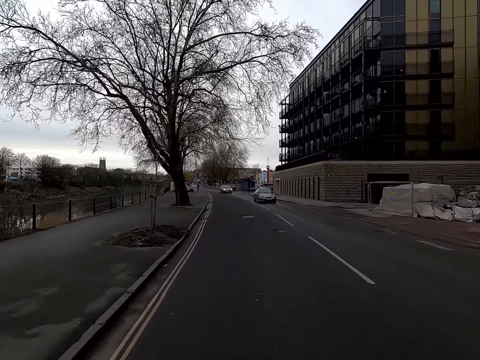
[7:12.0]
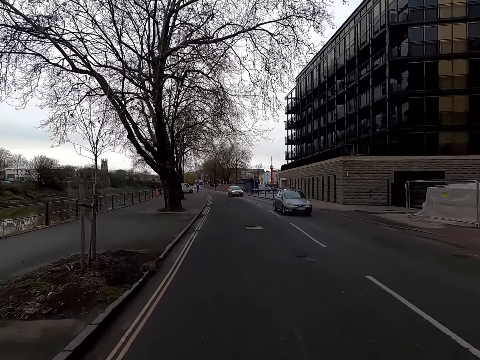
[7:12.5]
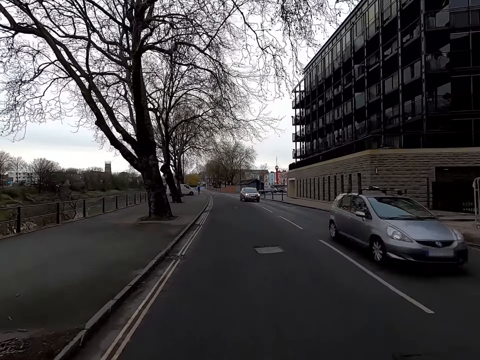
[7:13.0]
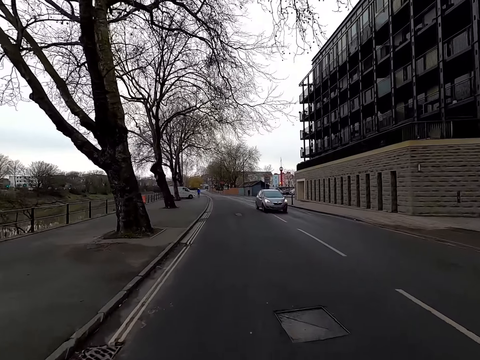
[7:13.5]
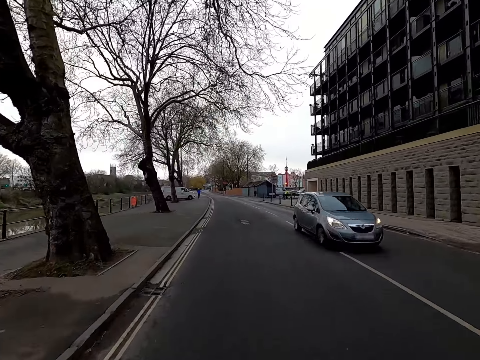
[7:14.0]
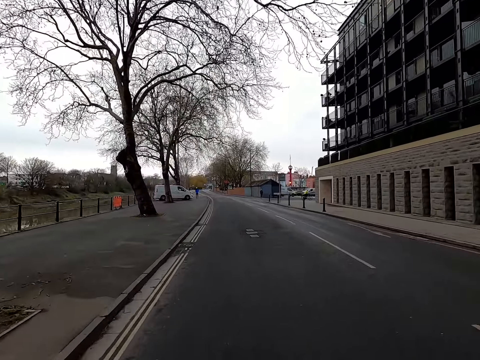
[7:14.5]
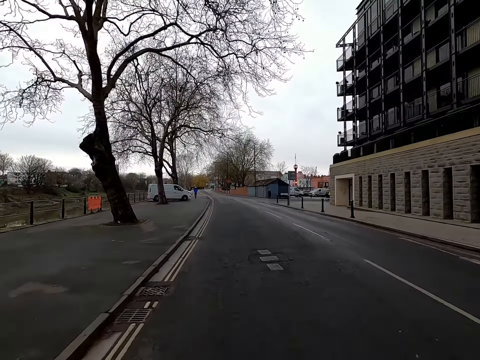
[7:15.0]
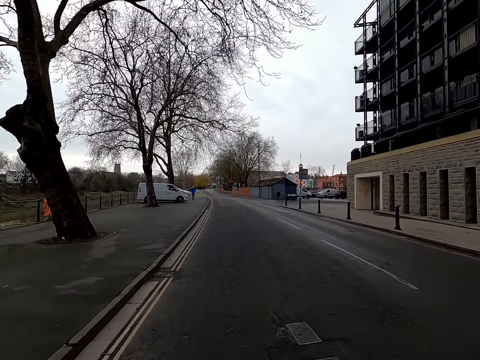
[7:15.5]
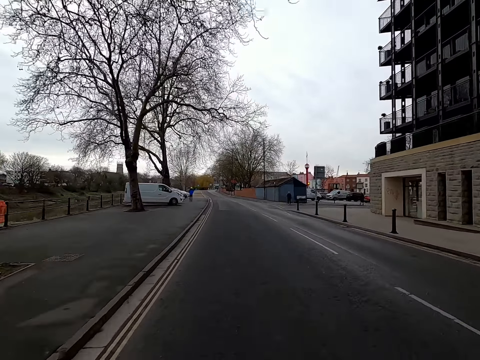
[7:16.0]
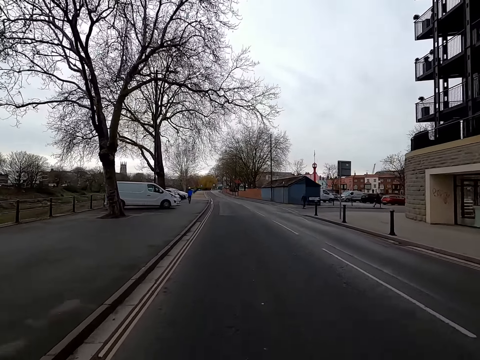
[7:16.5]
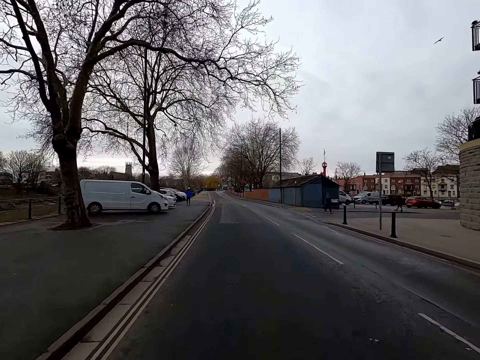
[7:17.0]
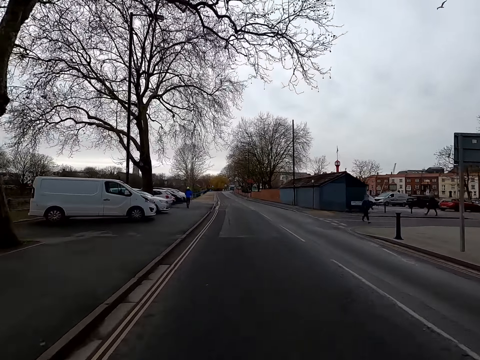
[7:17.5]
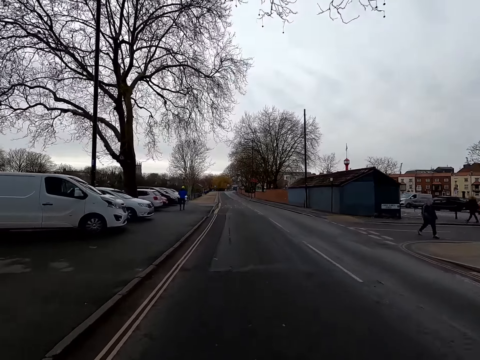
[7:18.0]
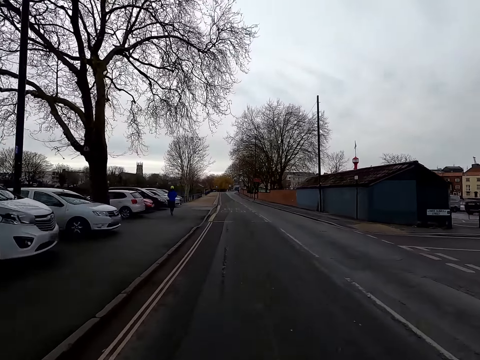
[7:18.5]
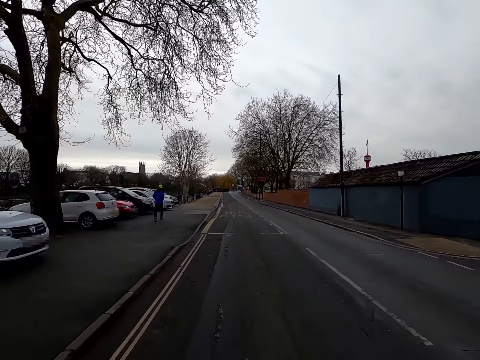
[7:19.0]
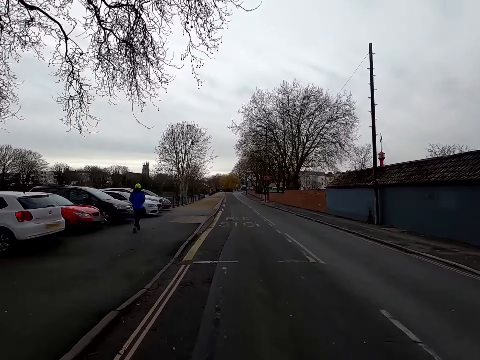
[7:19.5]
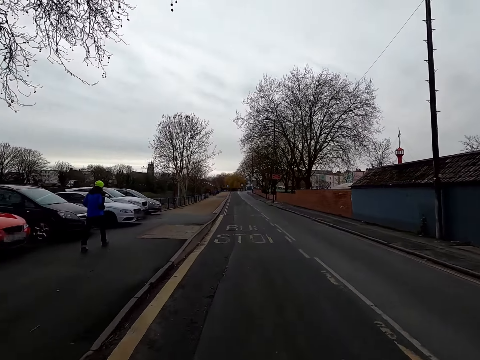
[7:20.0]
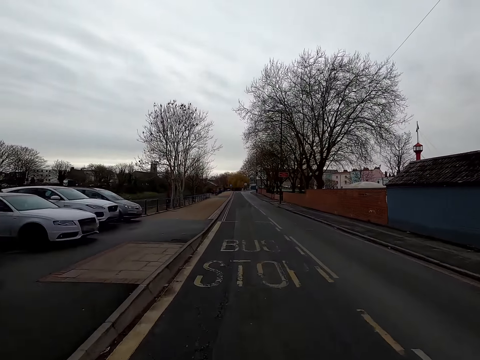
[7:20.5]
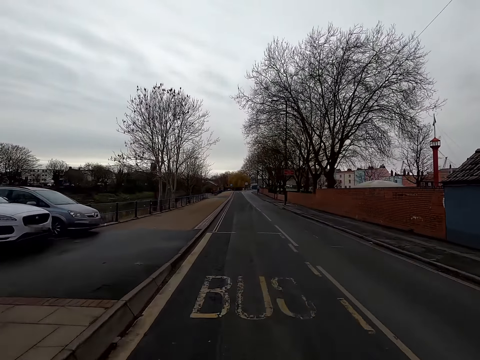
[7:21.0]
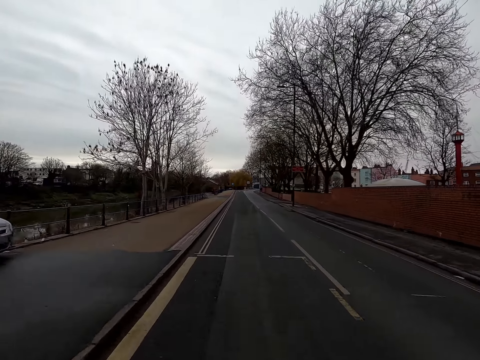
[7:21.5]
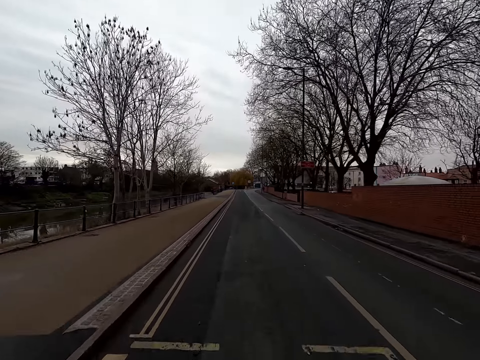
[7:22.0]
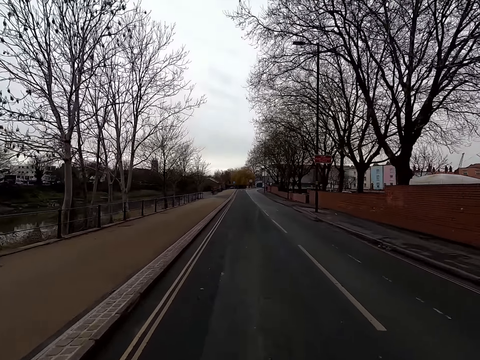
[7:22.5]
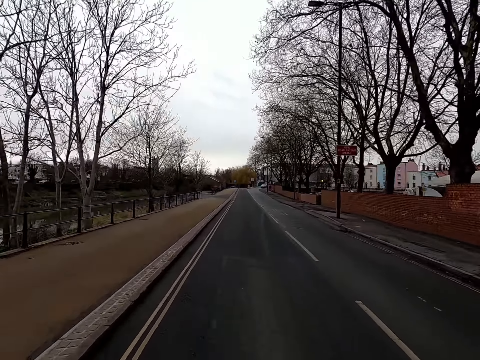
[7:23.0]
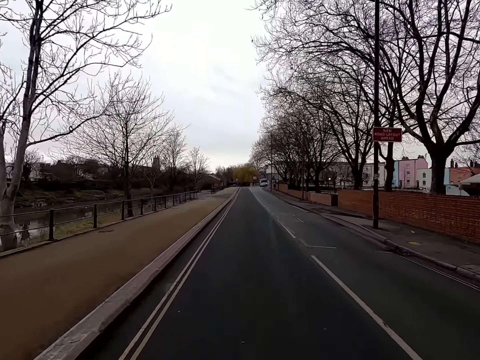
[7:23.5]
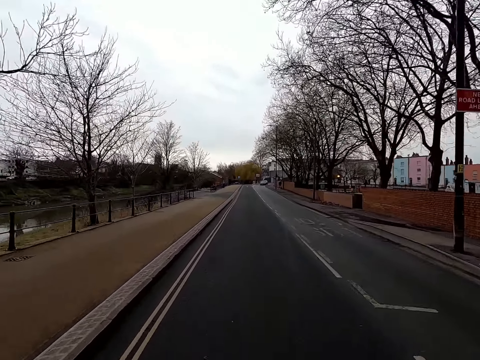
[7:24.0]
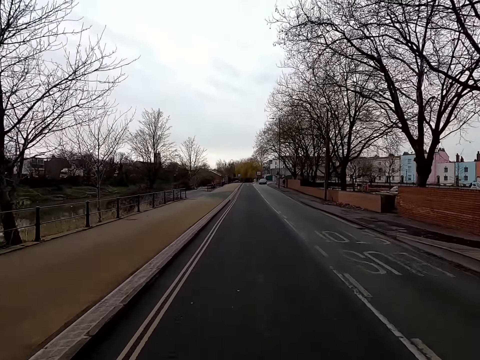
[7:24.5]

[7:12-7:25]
The camera wearer rides past a grey car. They ride past the grey car again. They ride past a man.

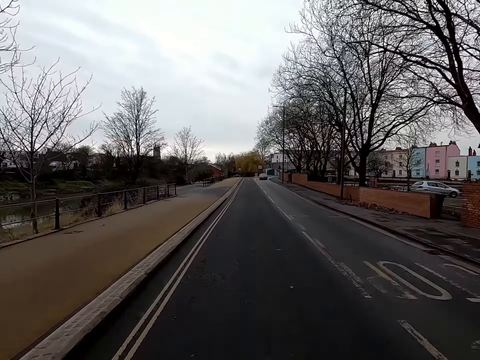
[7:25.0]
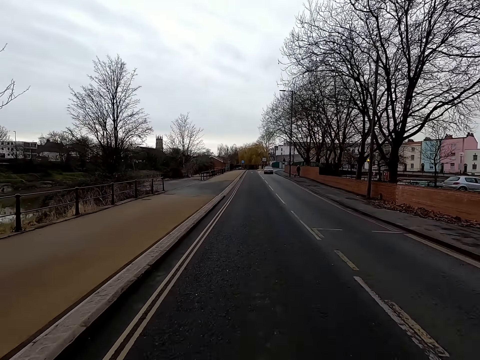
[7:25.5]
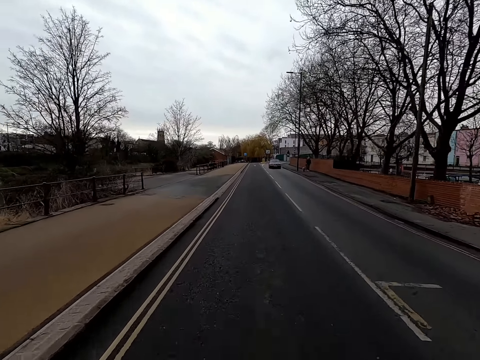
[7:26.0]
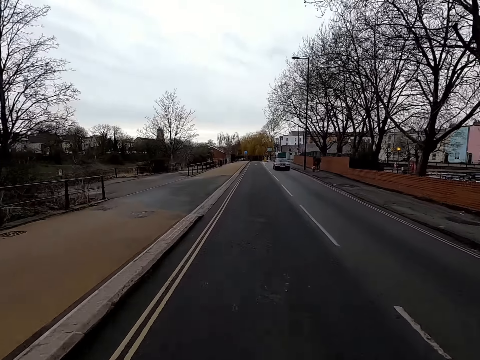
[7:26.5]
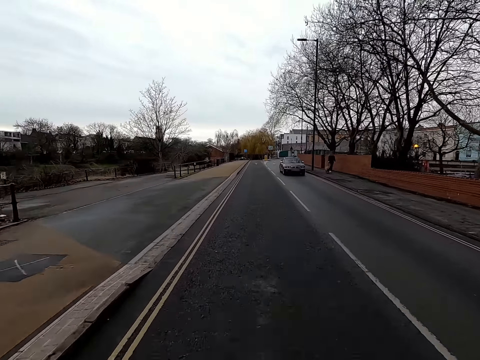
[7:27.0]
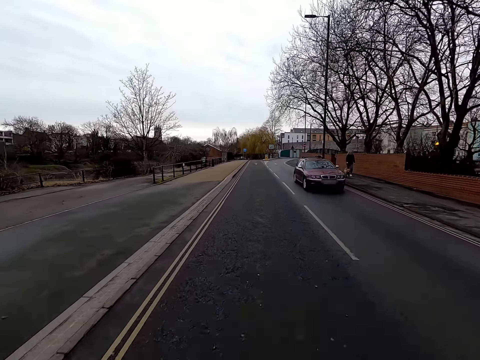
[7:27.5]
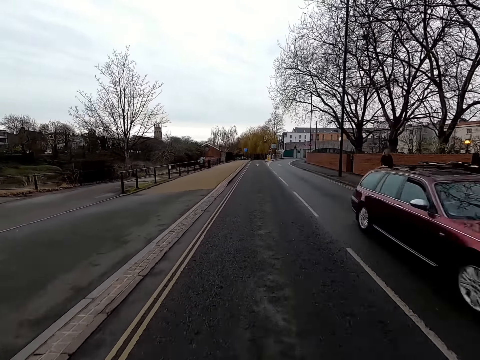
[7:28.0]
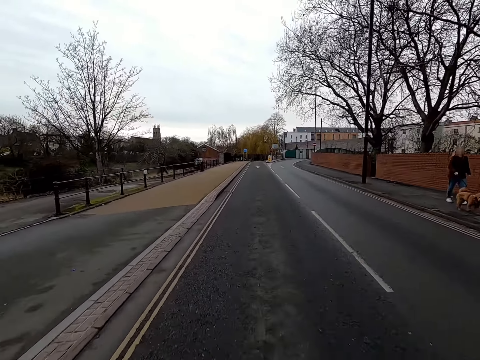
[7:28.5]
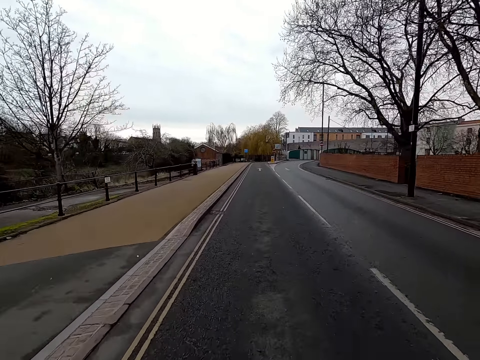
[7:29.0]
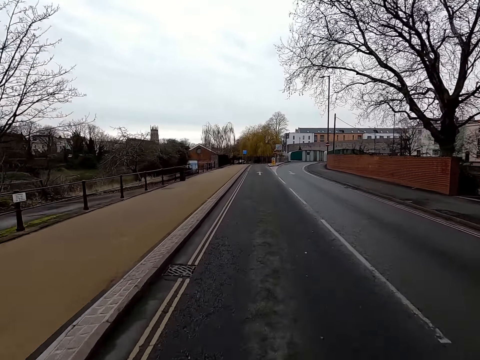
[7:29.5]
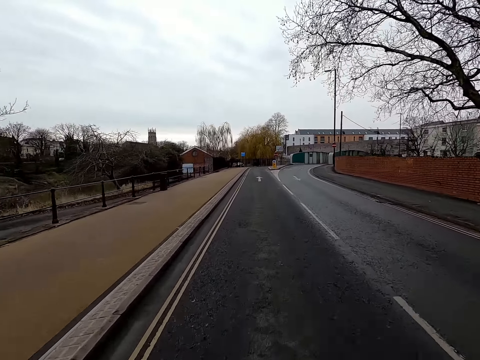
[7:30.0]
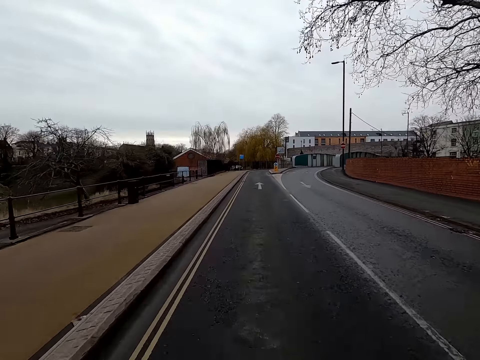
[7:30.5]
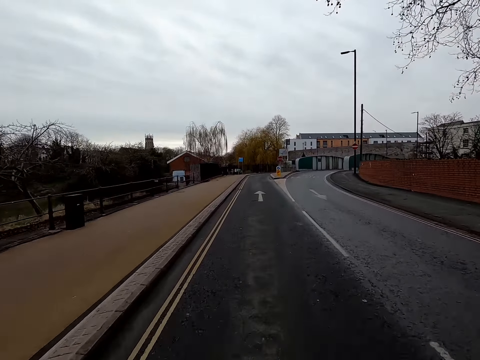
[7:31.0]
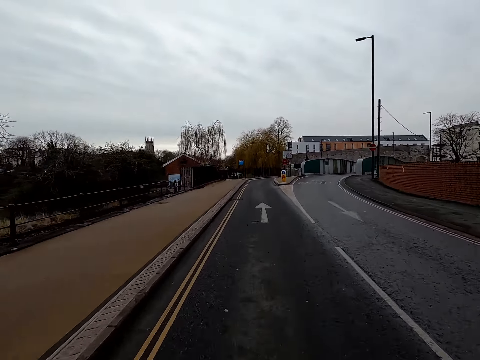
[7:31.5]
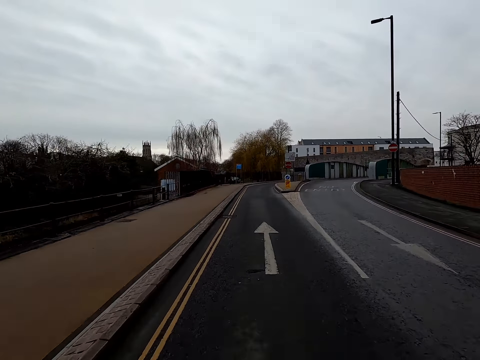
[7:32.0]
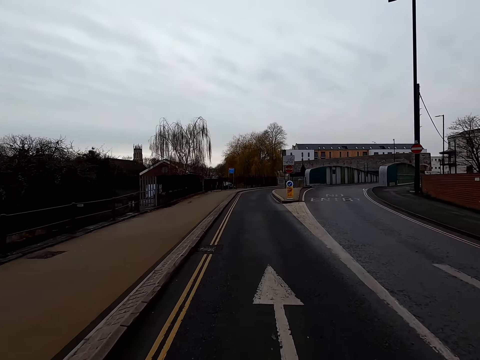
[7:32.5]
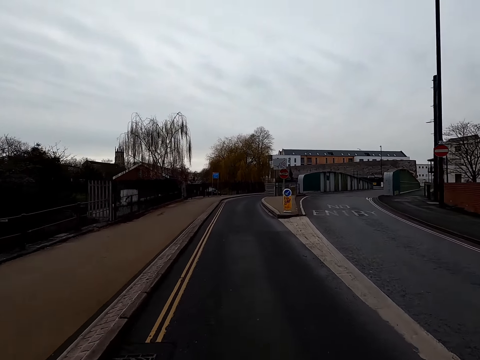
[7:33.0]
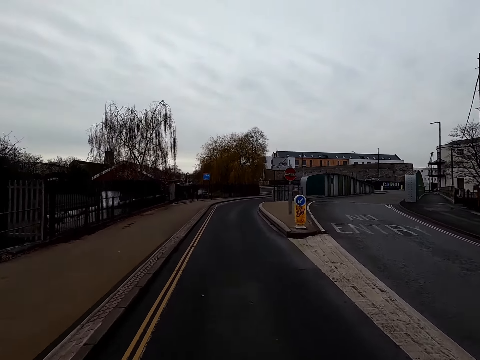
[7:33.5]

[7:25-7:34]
The camera wearer rides past a red car. They ride past a woman and a dog.

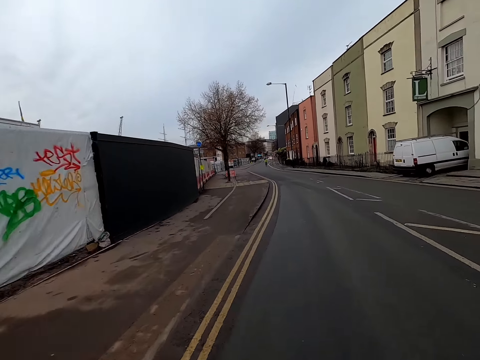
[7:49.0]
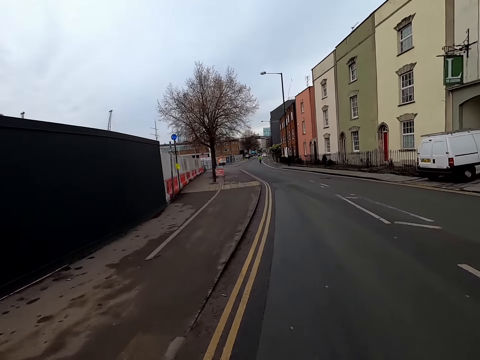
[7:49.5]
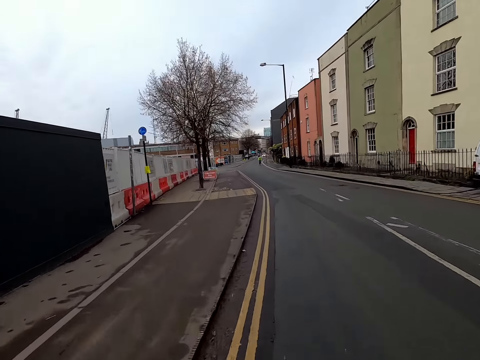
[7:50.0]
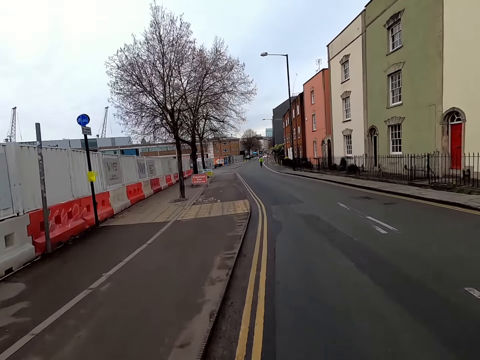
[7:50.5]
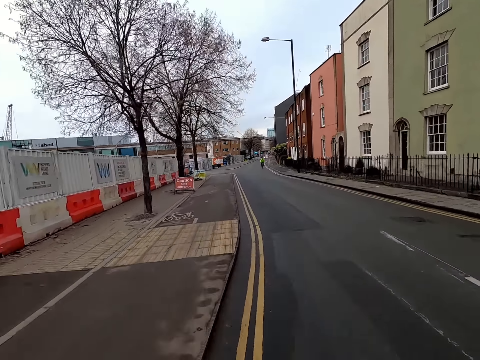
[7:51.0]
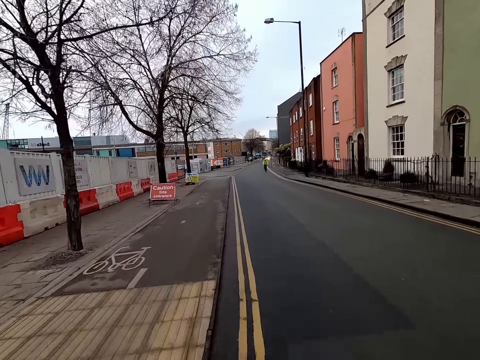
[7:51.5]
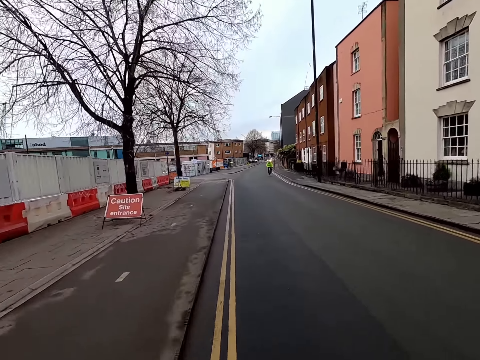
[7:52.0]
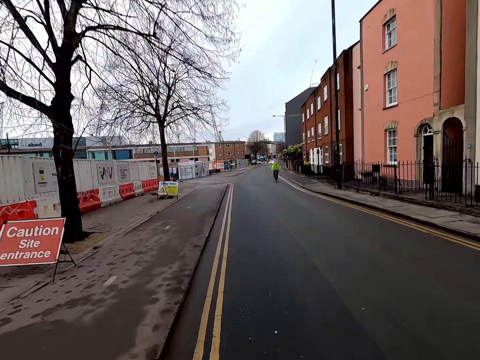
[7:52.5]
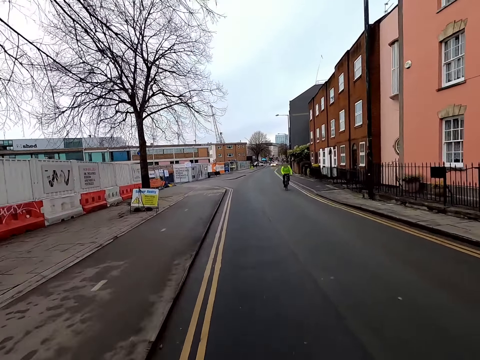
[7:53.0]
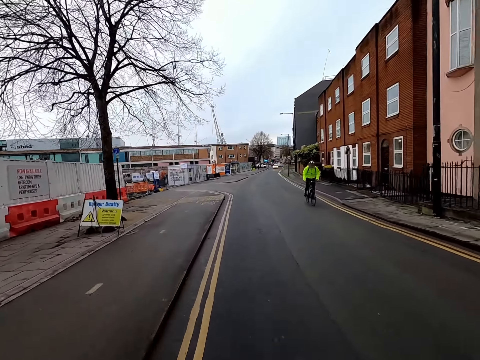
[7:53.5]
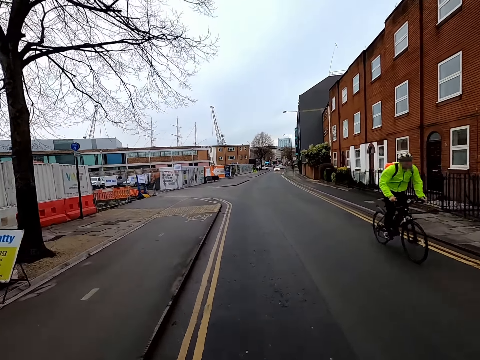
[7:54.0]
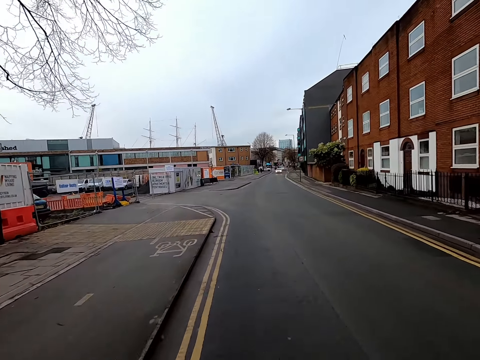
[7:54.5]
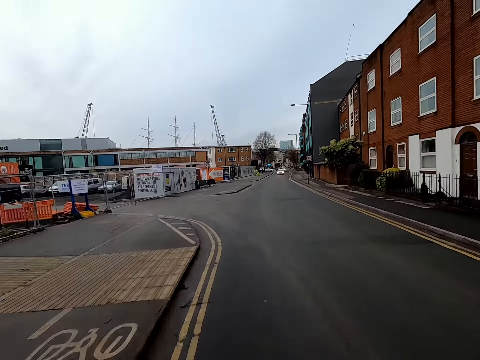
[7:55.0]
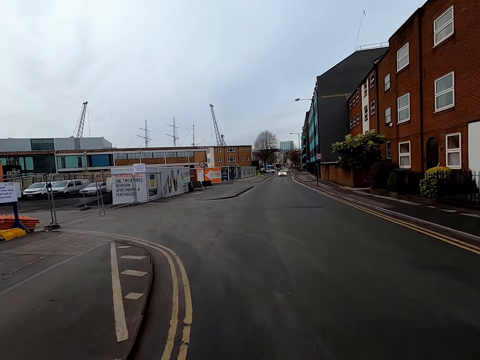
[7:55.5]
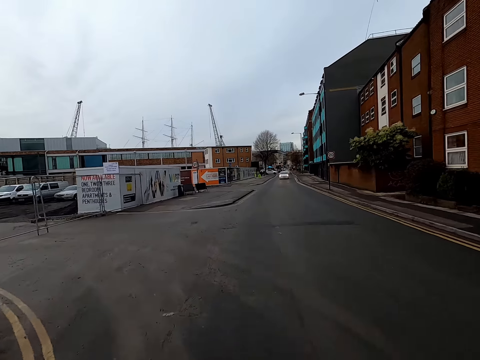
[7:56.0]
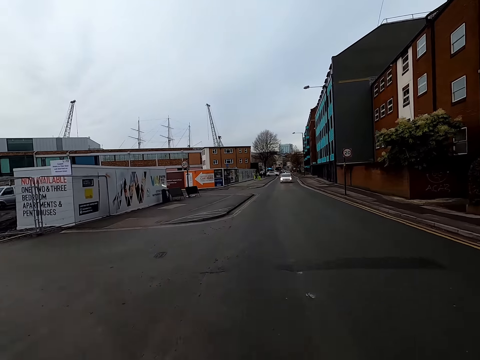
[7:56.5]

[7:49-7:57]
A man rides a bicycle with both hands on the bicycle handlebars. The camera wearer rides past the man on the bicycle.
